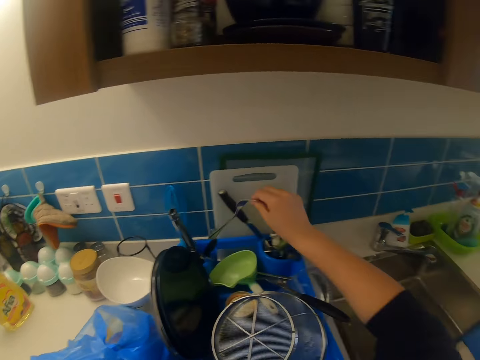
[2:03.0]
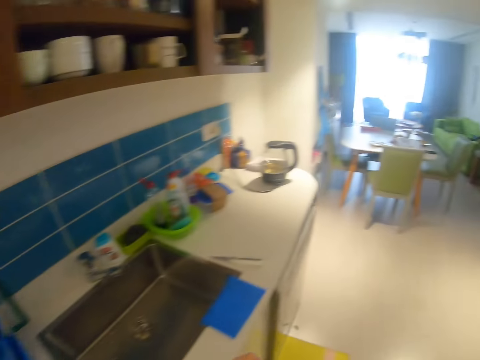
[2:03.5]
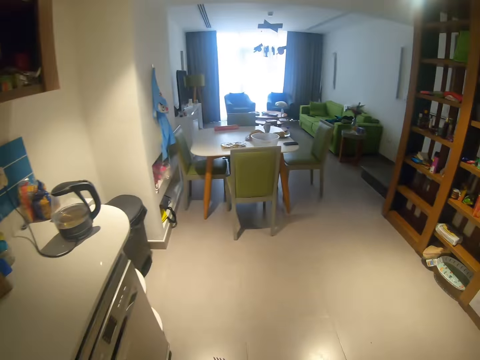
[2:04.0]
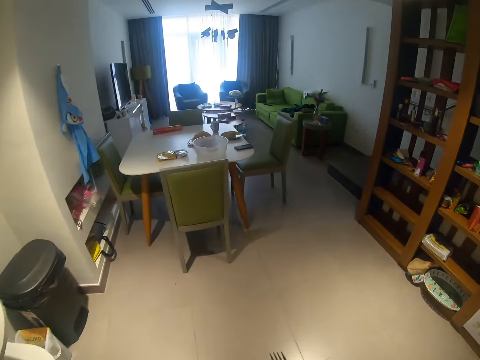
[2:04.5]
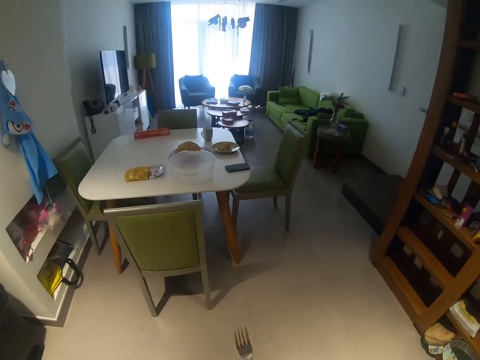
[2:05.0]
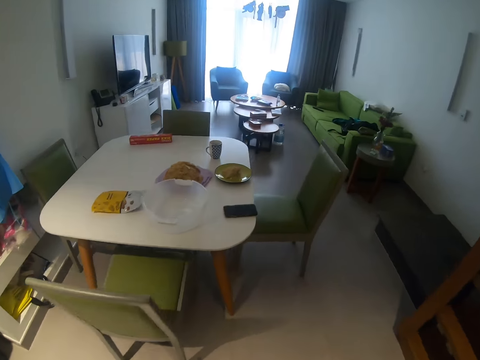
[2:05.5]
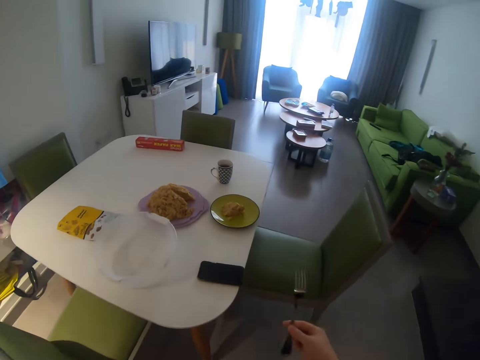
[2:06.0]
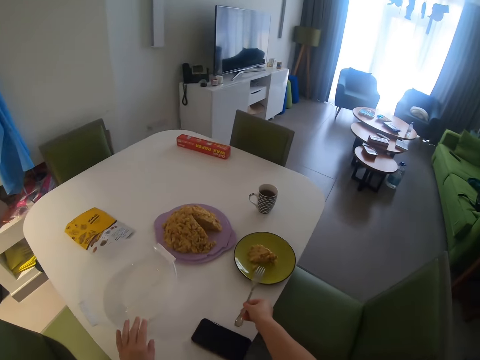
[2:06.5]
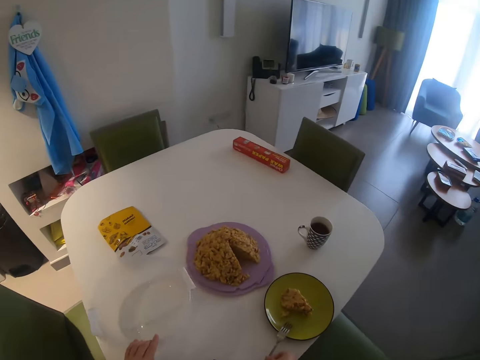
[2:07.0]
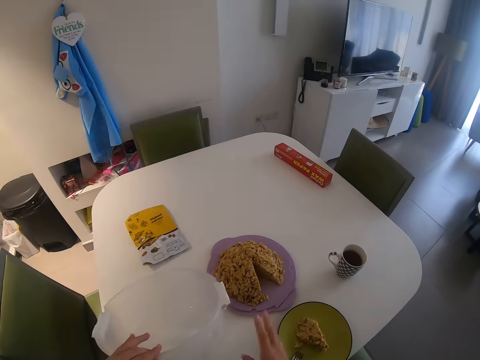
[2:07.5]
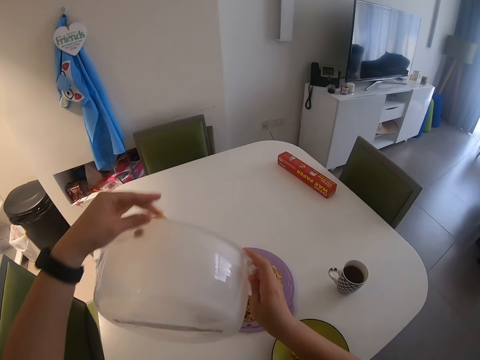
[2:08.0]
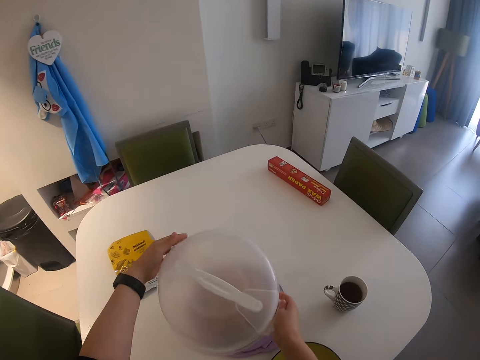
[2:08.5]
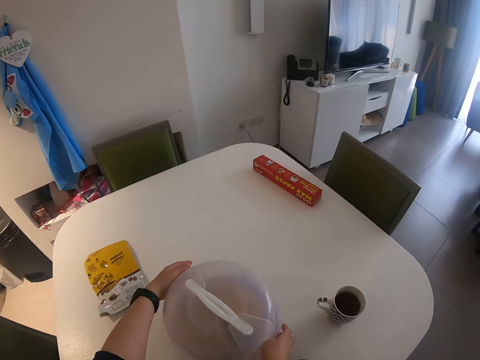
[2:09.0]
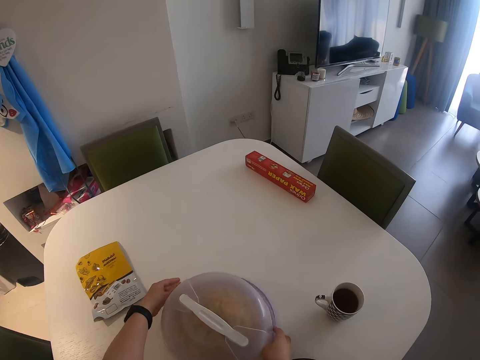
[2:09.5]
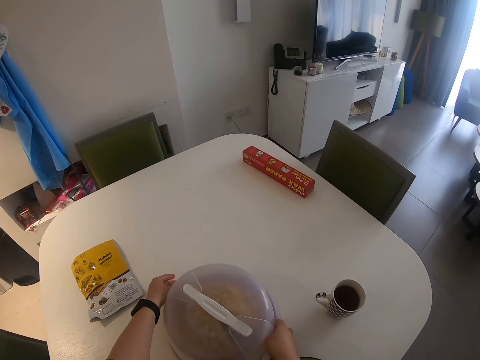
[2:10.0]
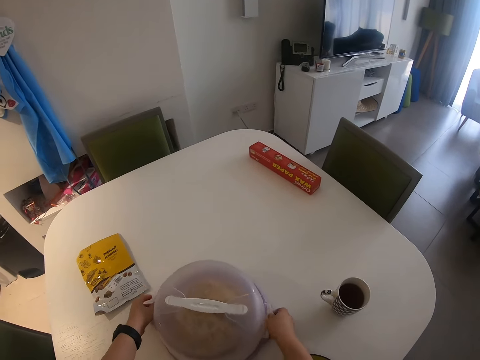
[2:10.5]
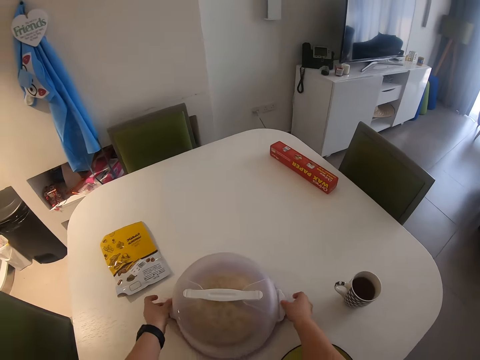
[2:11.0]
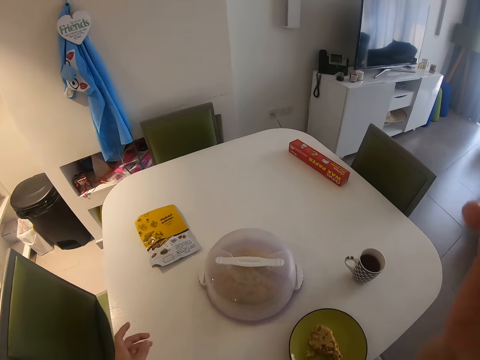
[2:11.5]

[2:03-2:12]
The camera wearer picks up a fork with his right hand on the counter. He walks back to the dining table. He drops the fork on the plate. He covers the other food with the container. He closes the plastic deep cake container.
